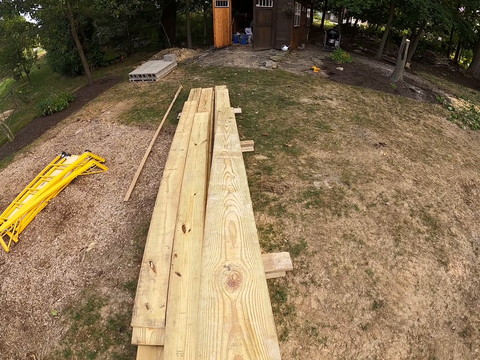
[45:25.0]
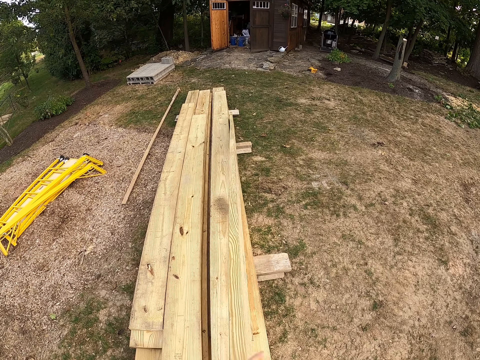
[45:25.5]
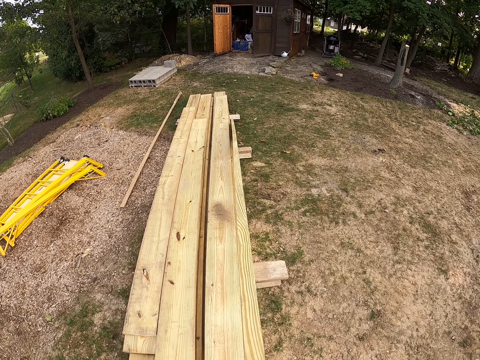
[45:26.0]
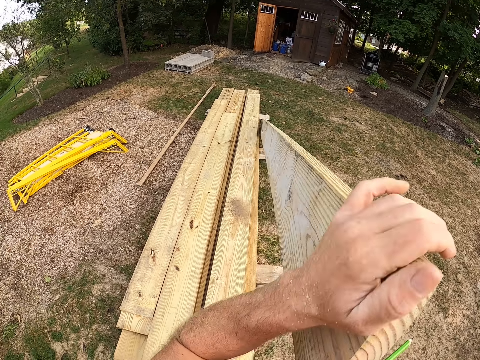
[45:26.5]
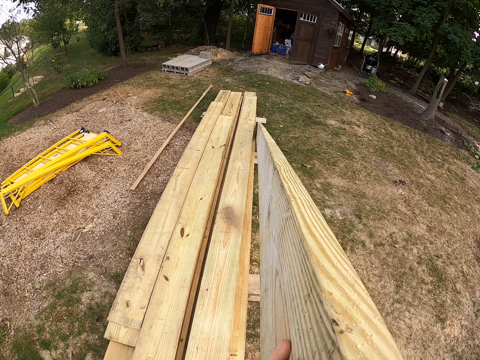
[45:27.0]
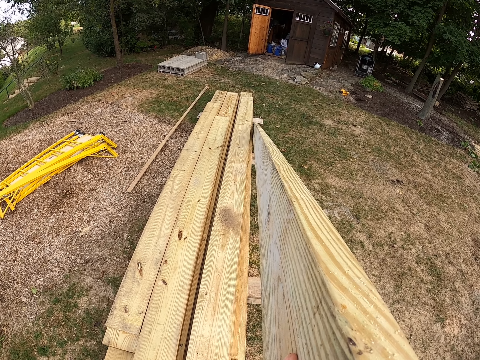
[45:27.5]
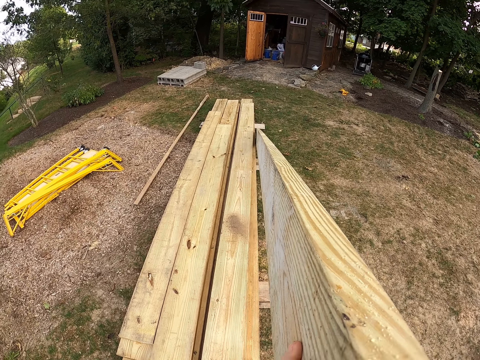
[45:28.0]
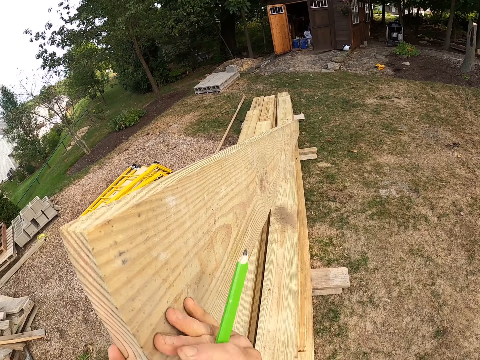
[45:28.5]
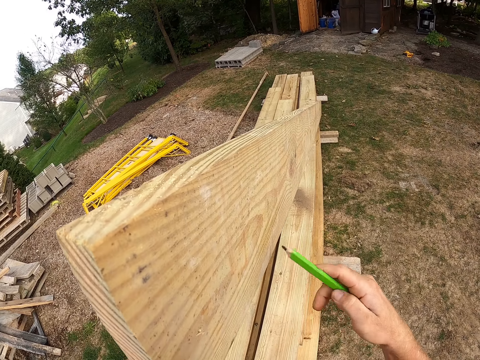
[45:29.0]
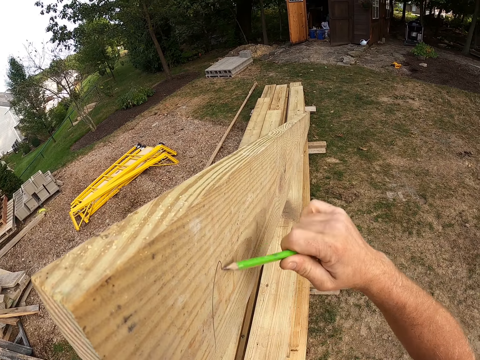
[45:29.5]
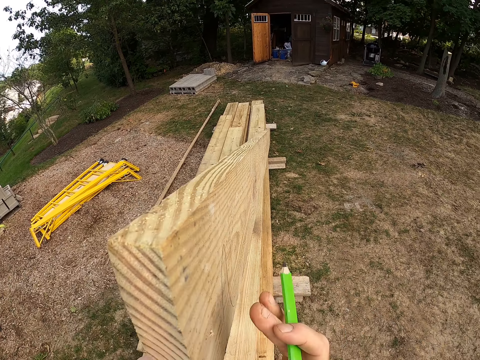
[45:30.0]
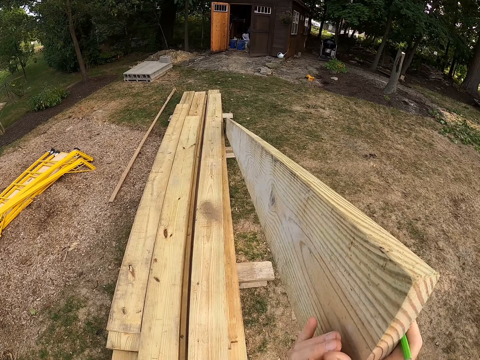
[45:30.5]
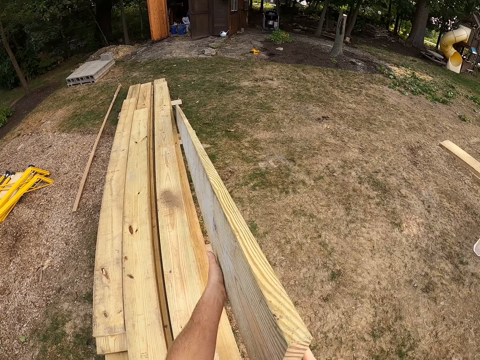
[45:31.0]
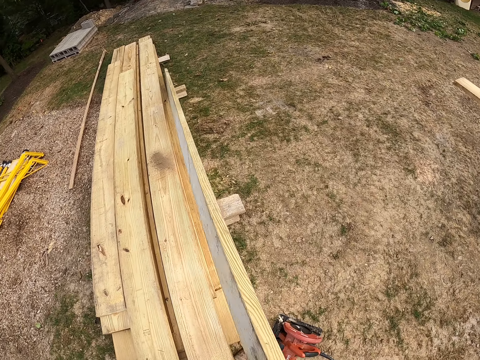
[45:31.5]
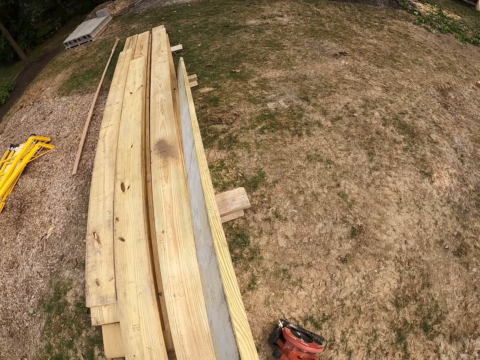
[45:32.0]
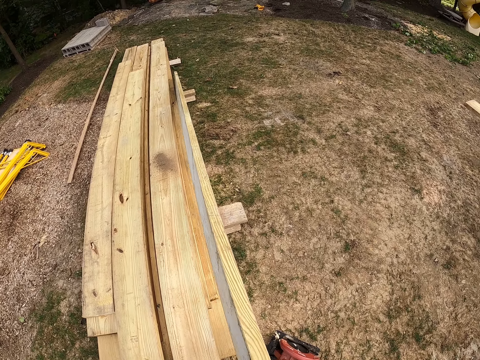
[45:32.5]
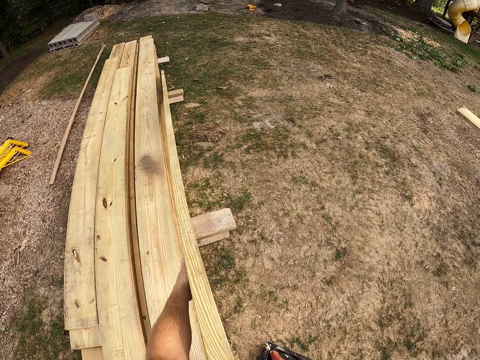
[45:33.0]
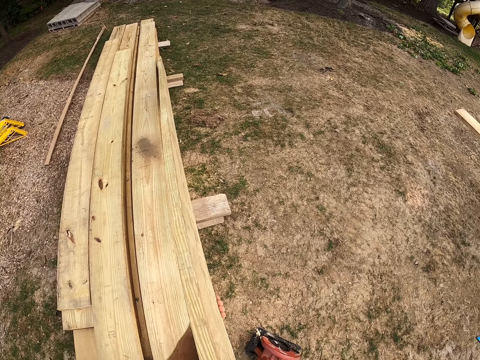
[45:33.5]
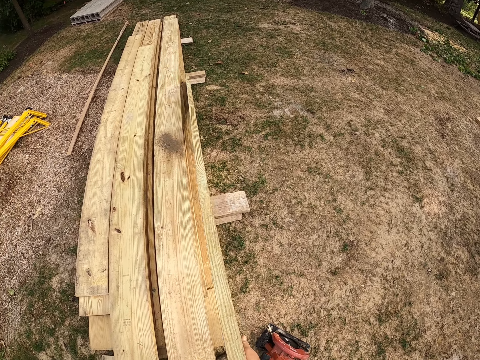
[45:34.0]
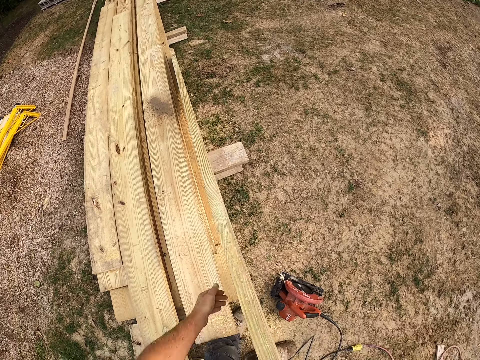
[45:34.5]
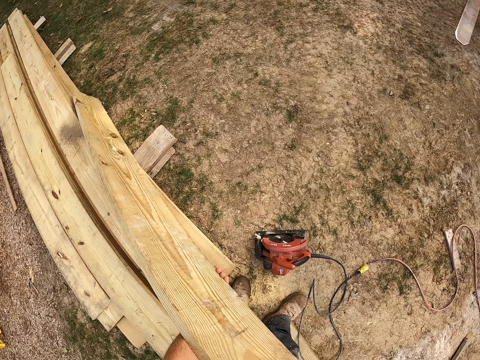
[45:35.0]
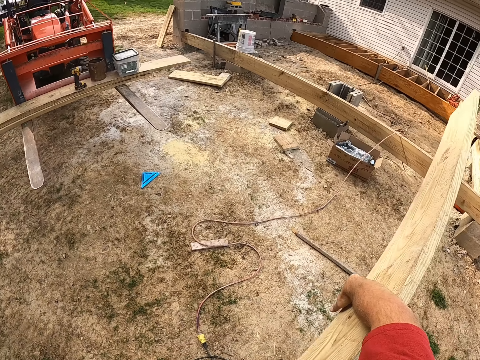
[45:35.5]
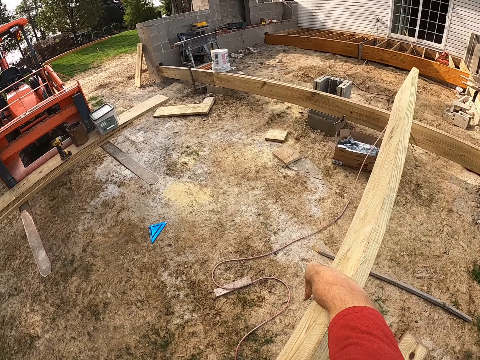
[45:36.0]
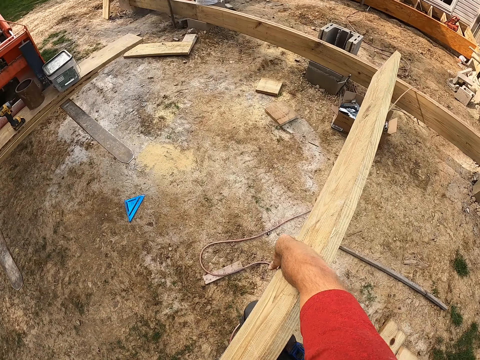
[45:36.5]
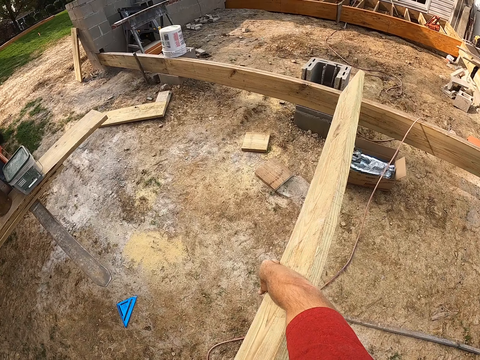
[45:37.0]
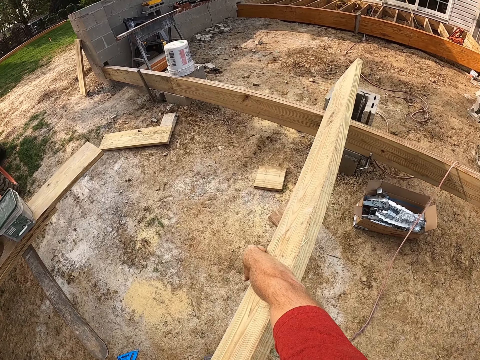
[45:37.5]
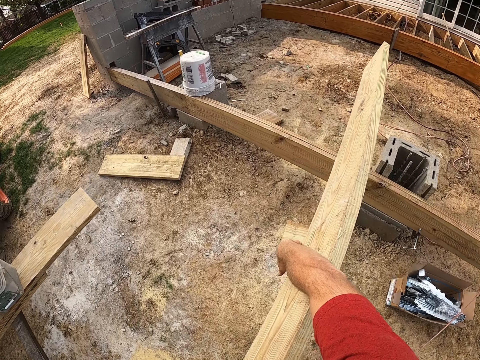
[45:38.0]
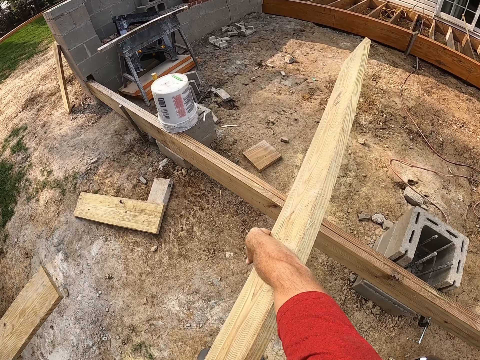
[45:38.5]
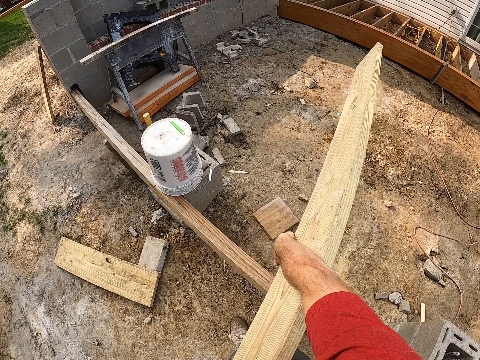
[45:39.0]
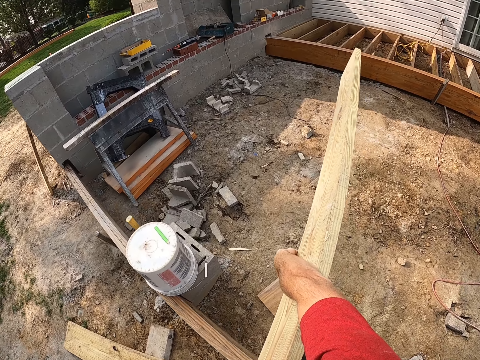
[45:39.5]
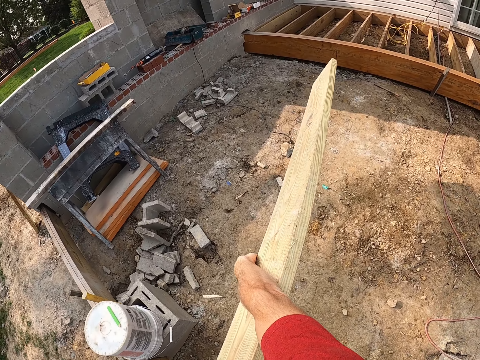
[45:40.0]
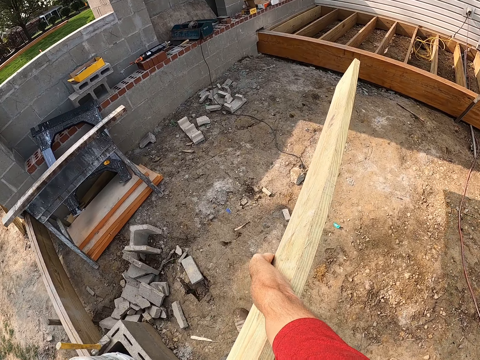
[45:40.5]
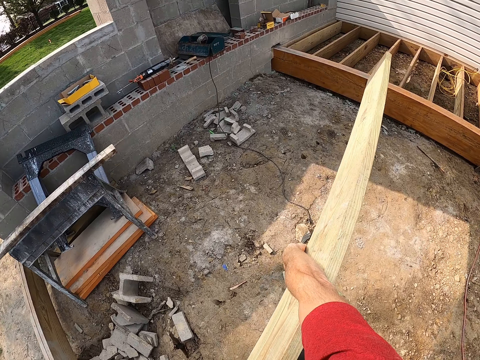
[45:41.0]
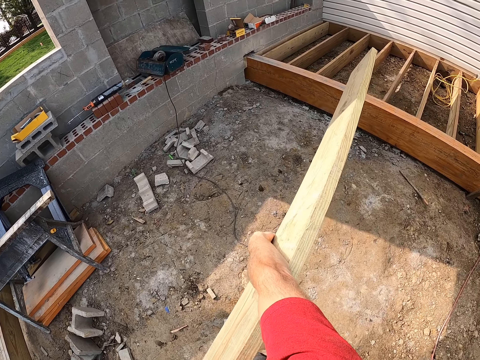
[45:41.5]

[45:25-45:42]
The camera wearer marks the wooden plank with a pencil. They carry the wooden plank. They pick up a piece of wood. They walk towards the building.

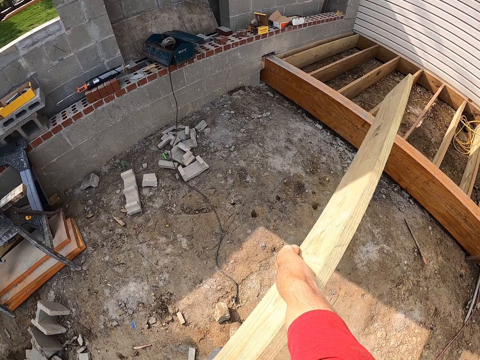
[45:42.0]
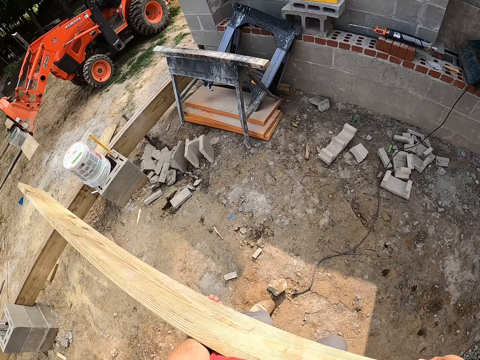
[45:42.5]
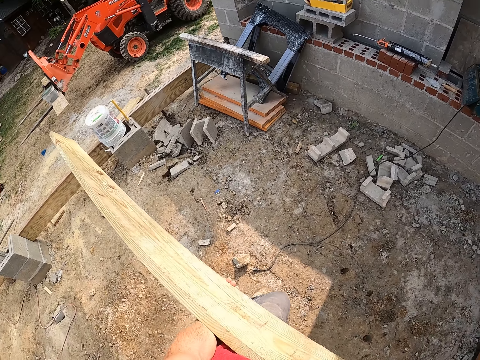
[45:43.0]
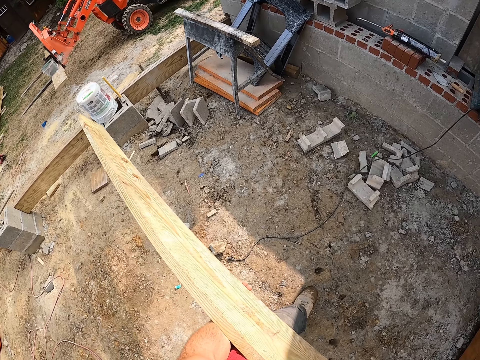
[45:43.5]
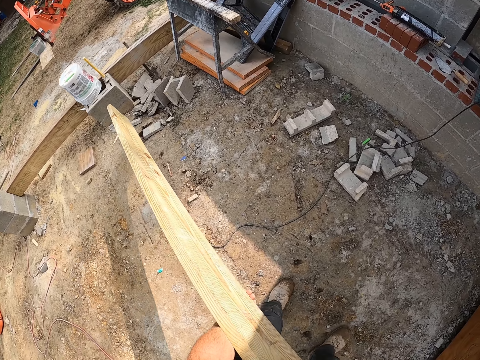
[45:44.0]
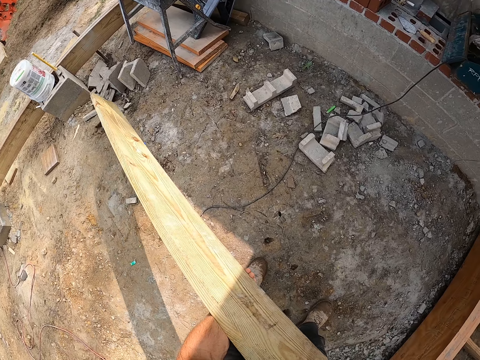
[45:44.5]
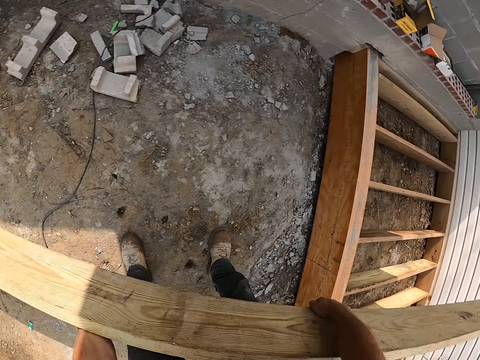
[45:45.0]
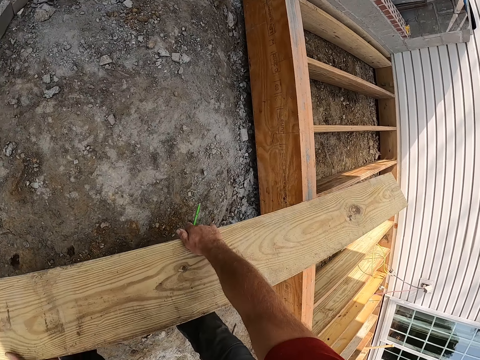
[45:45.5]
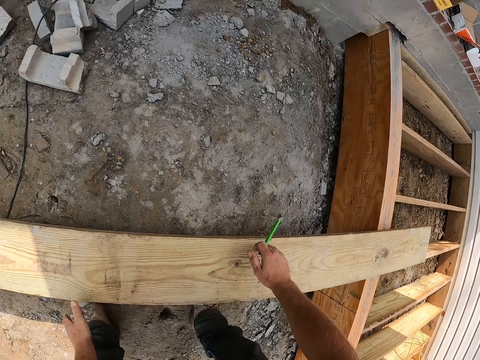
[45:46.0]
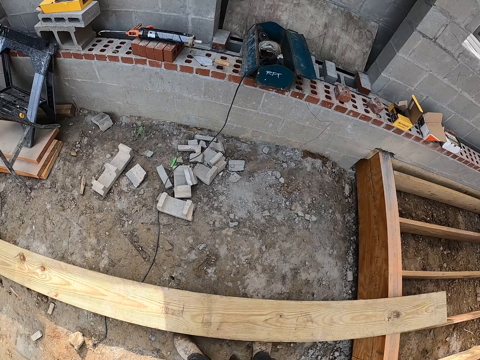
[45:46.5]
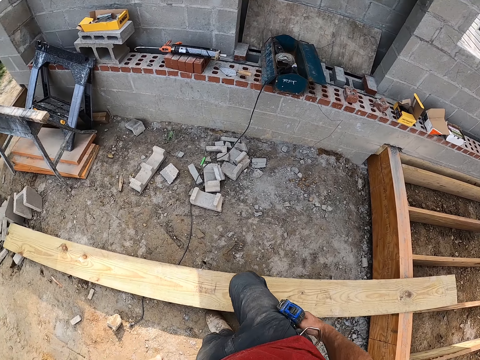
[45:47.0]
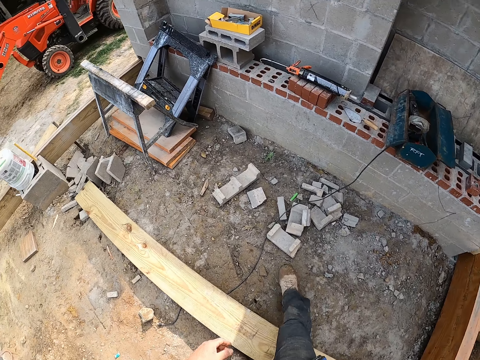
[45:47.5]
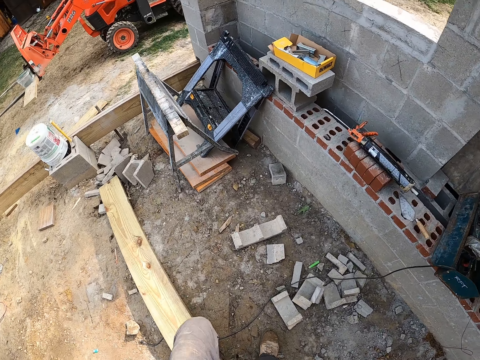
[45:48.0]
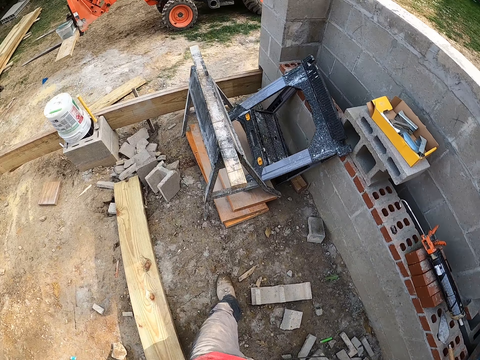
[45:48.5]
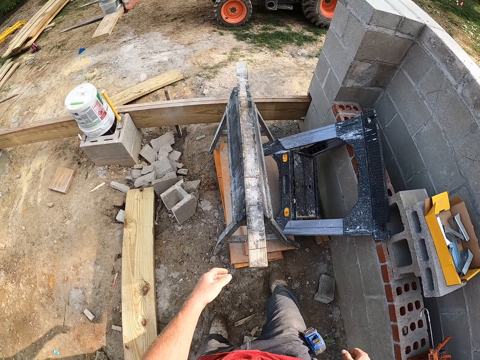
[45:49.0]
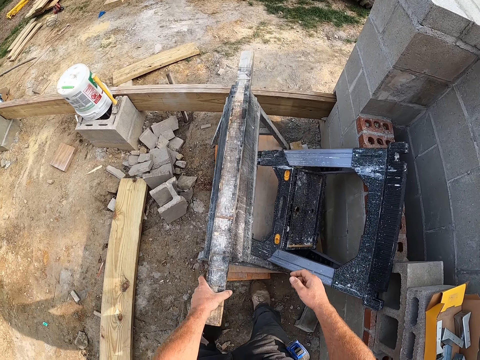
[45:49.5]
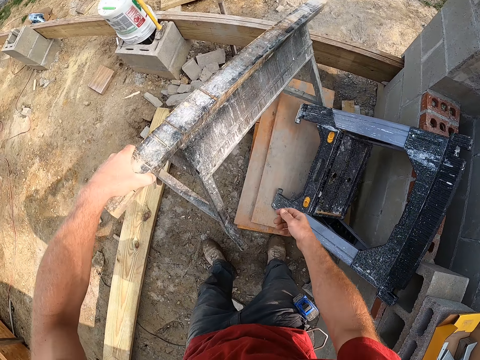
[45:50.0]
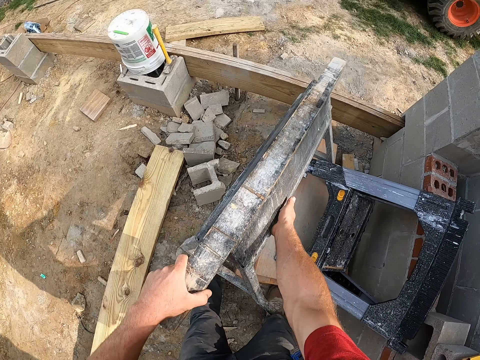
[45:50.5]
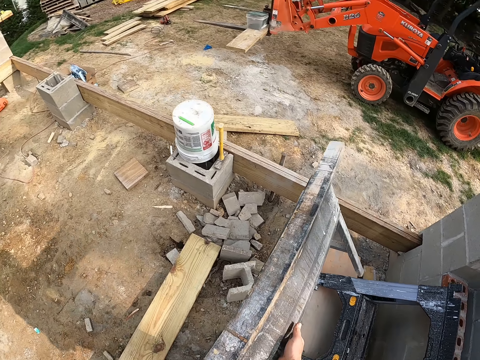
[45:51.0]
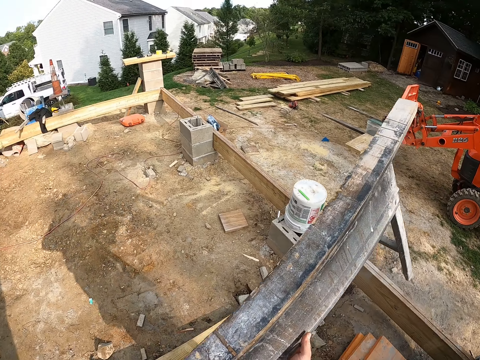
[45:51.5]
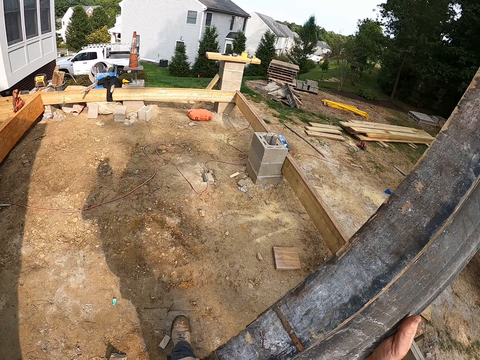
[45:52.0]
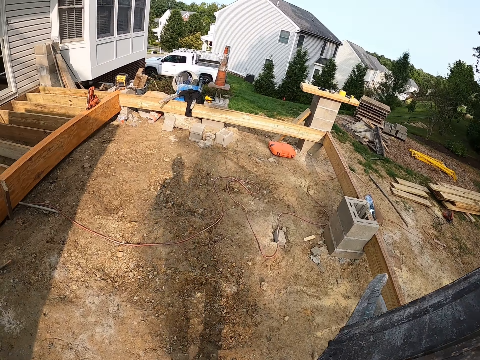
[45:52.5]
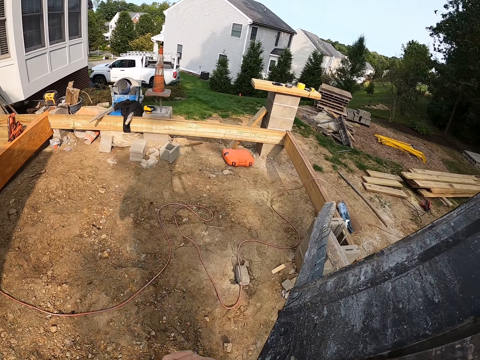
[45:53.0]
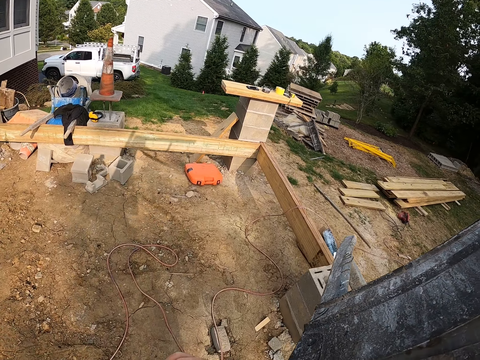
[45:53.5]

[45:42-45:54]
The camera wearer drops the wooden plank on a wooden frame. They walk around the building. They carry a wooden stand. They pick up a scaffold. They walk around the building.
